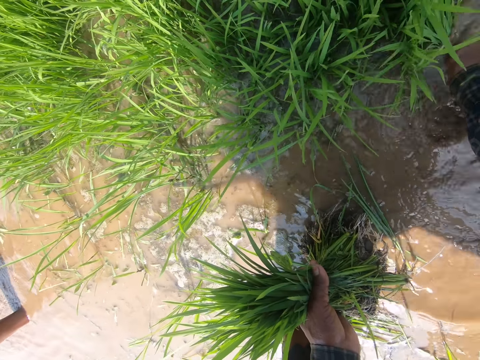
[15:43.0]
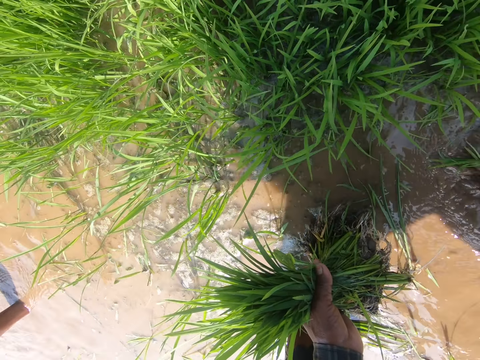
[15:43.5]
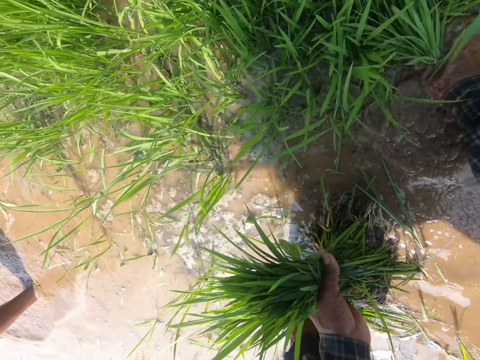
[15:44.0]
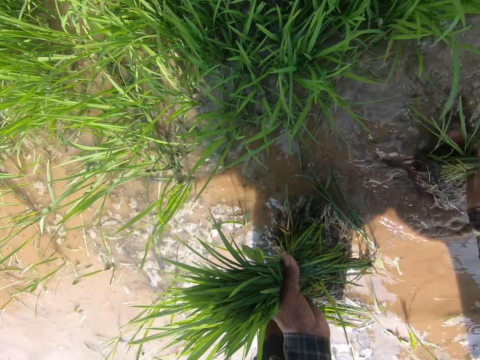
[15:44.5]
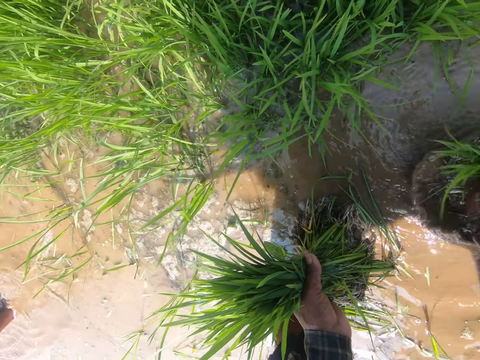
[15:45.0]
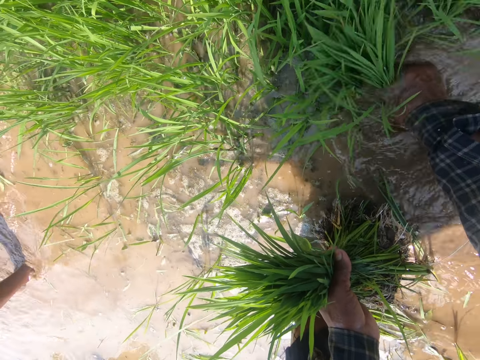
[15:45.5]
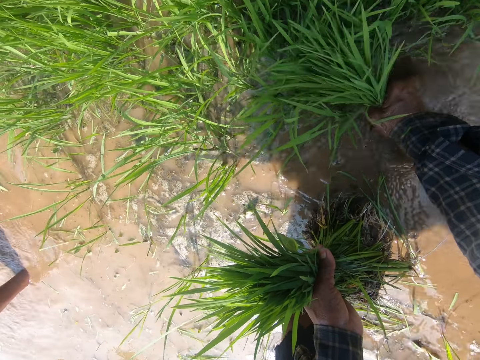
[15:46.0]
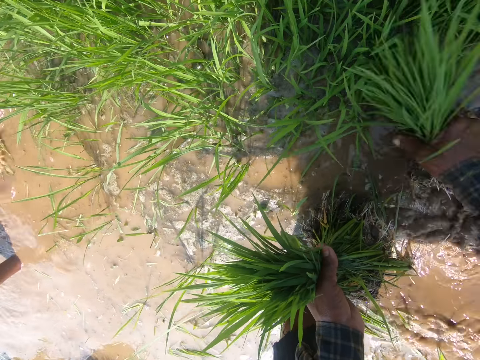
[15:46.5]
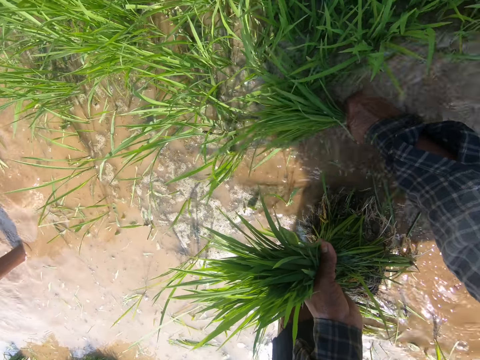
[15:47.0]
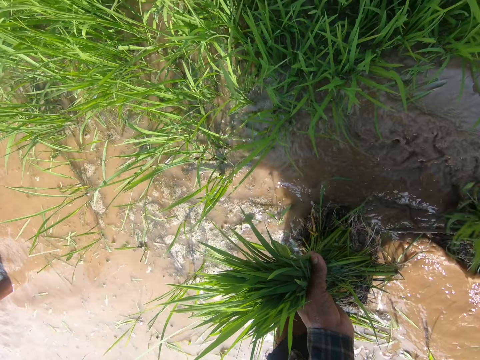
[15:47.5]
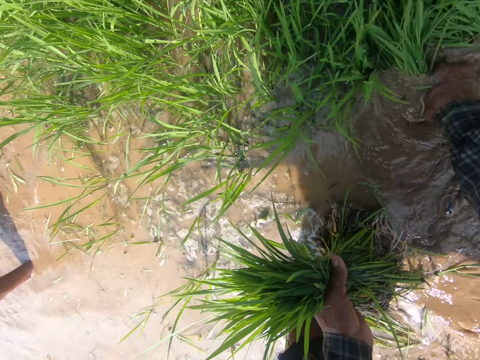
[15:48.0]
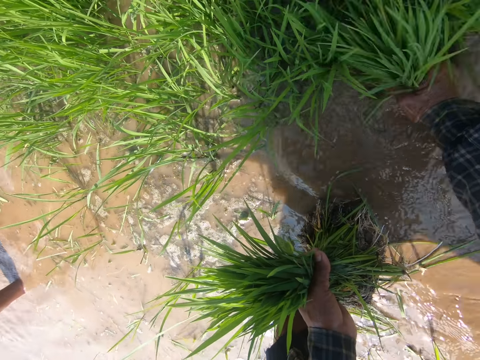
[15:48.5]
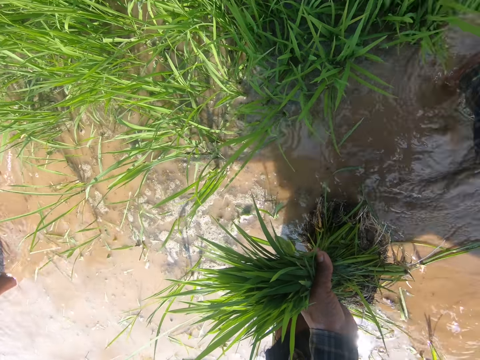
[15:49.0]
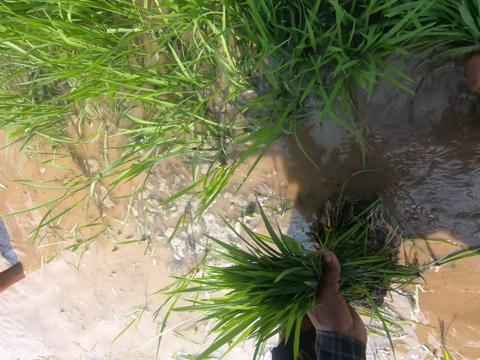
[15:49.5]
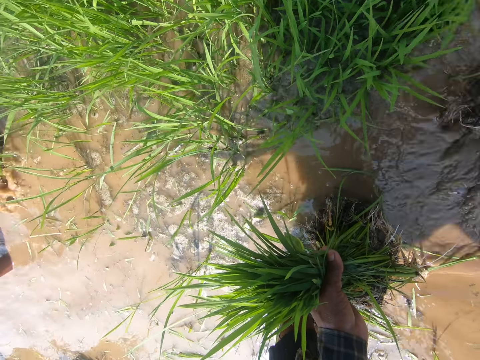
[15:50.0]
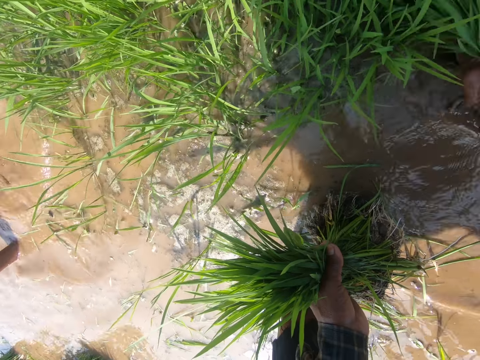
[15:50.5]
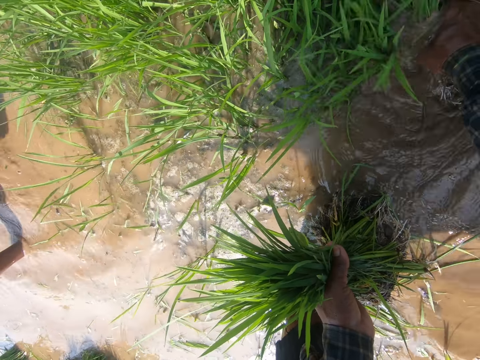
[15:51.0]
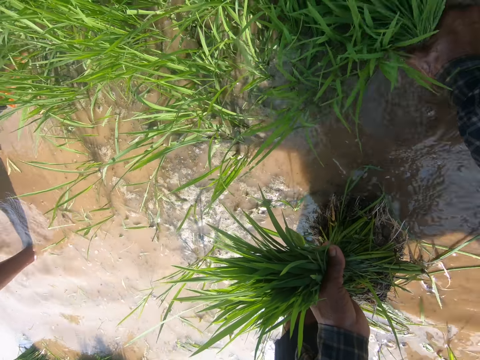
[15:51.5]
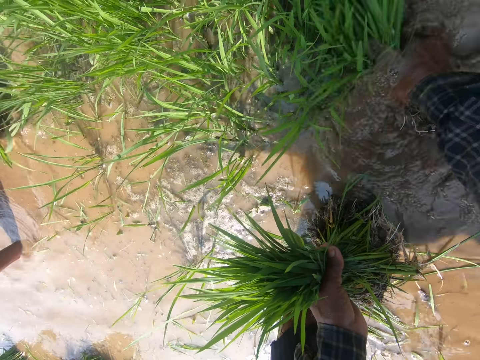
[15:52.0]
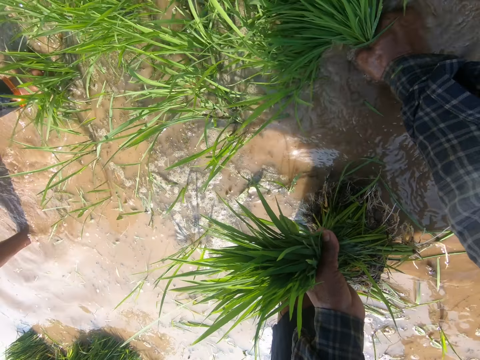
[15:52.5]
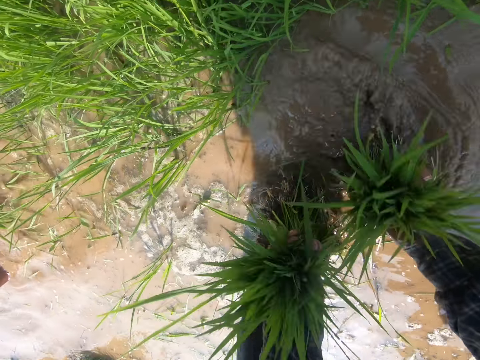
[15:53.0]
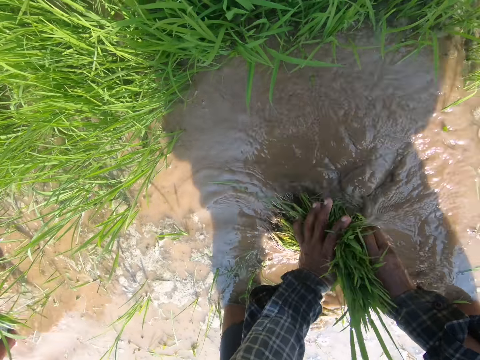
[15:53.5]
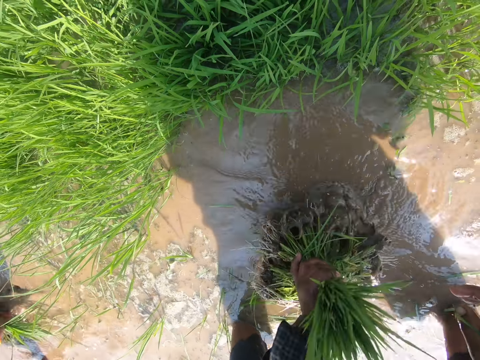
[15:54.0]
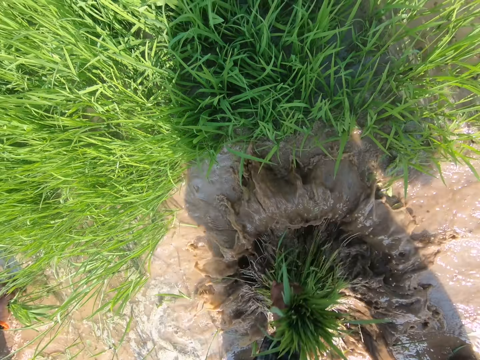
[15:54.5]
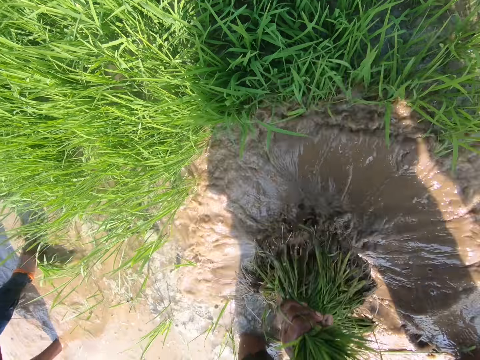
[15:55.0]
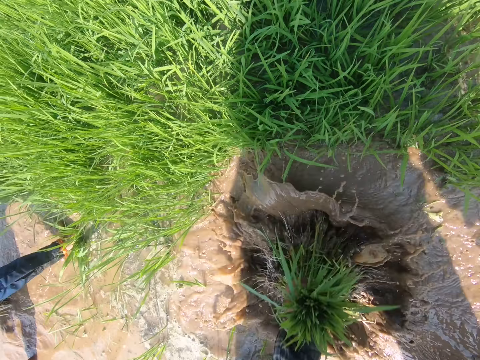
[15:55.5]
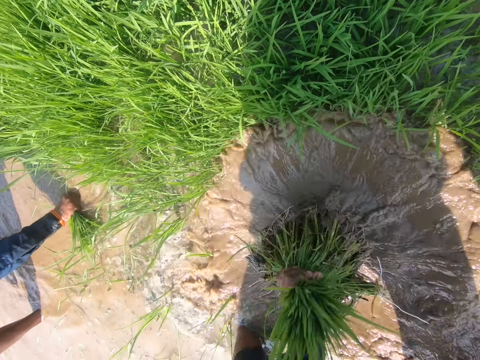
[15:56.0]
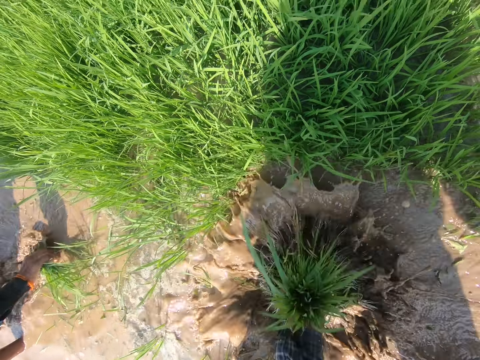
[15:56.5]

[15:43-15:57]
The camera wearer dips the grass in her right hand in the water. She plucks grass from the water with her right hand. She transfers the grass in her right hand to her left hand. She holds the aquatic grass together. She dips the grass in the water. She shakes the aquatic grass in the water.

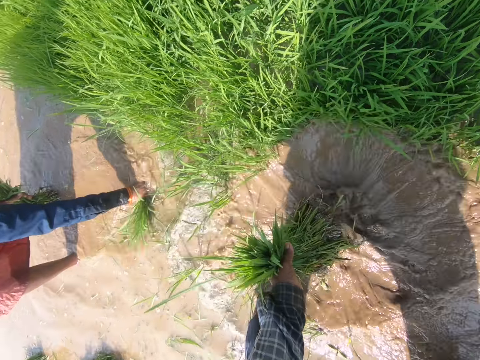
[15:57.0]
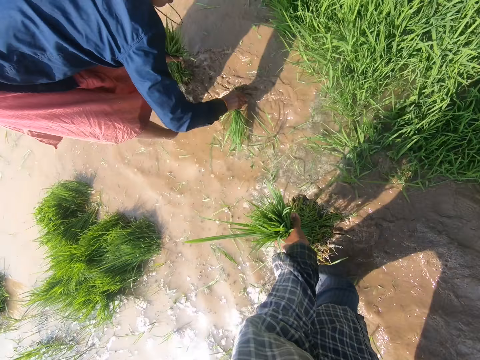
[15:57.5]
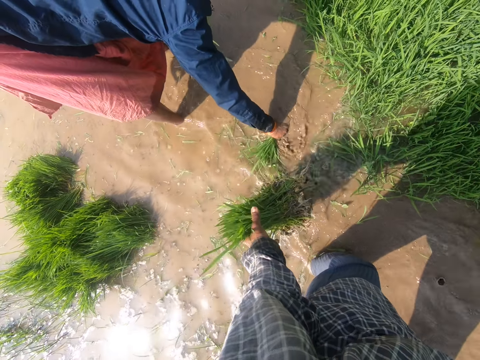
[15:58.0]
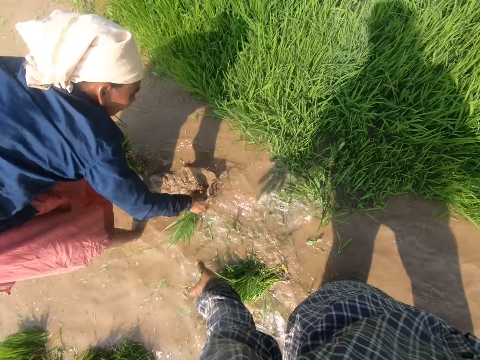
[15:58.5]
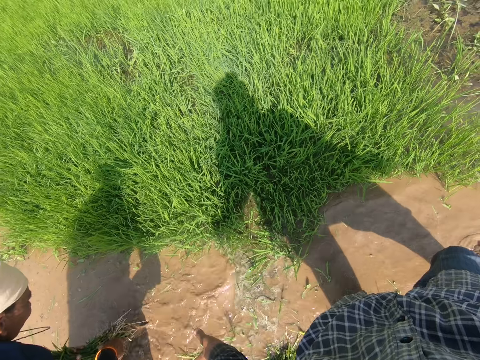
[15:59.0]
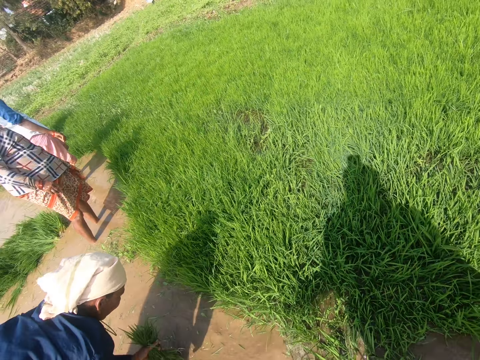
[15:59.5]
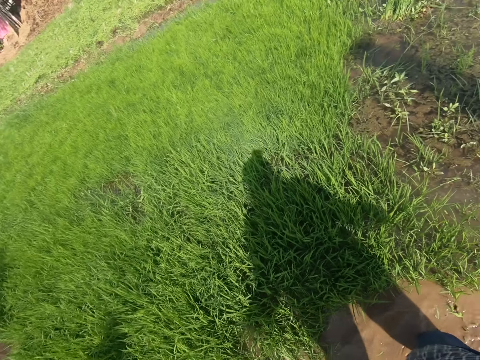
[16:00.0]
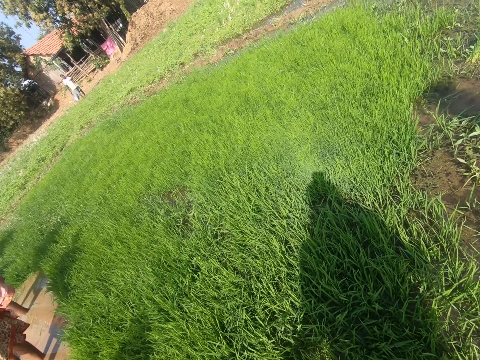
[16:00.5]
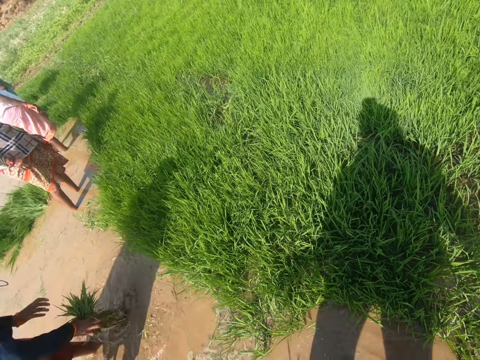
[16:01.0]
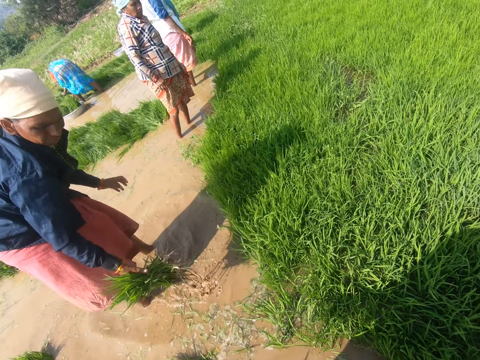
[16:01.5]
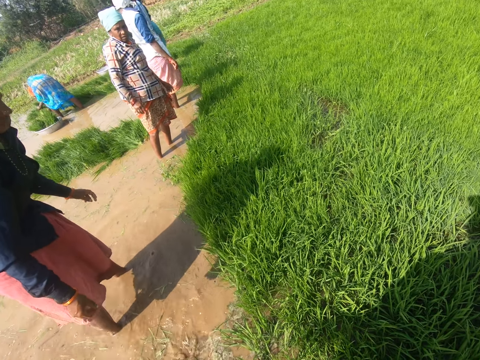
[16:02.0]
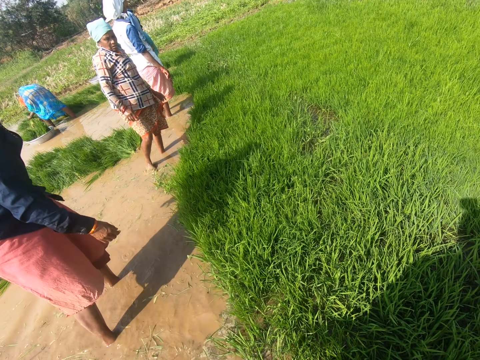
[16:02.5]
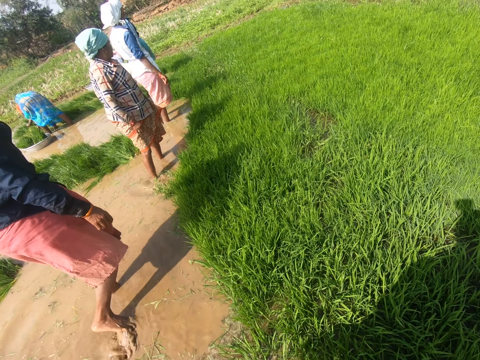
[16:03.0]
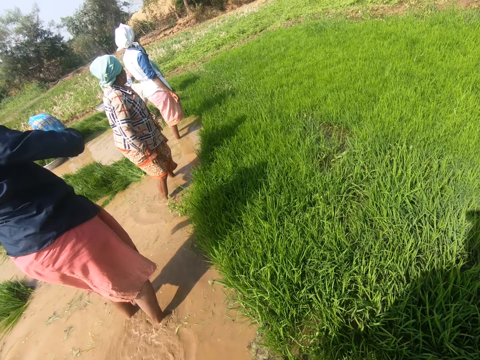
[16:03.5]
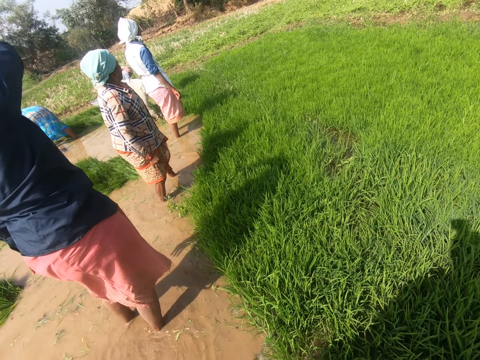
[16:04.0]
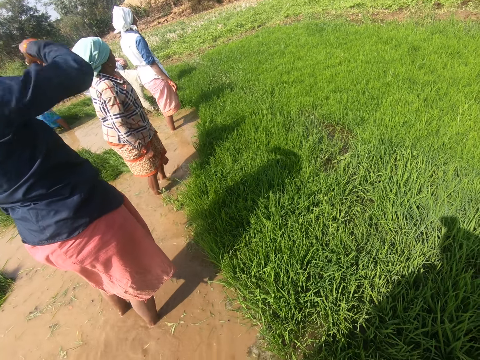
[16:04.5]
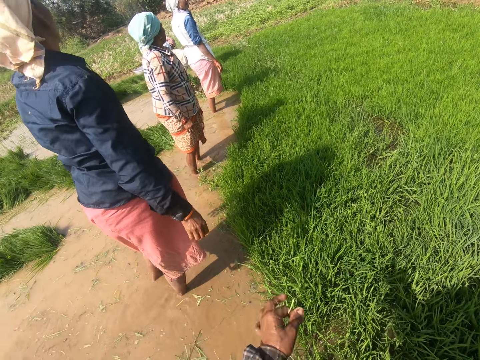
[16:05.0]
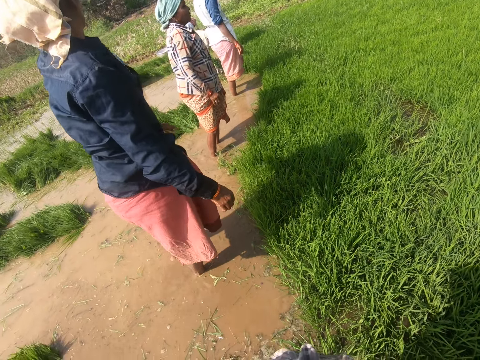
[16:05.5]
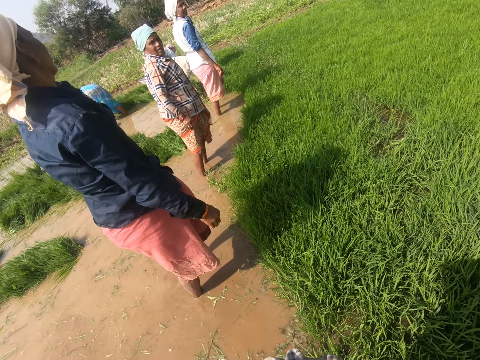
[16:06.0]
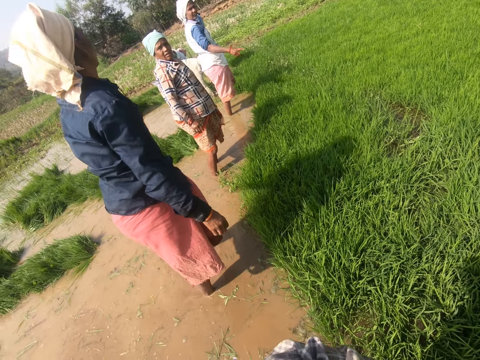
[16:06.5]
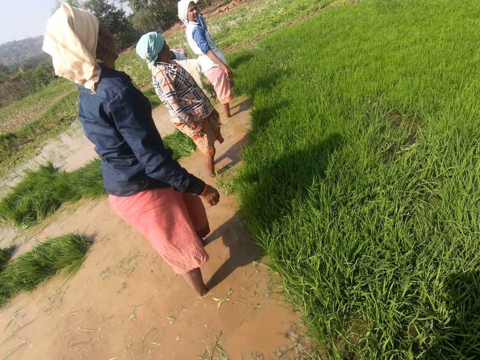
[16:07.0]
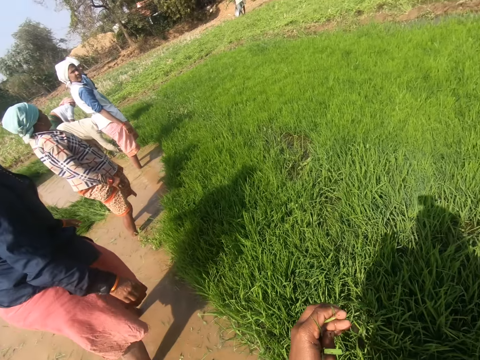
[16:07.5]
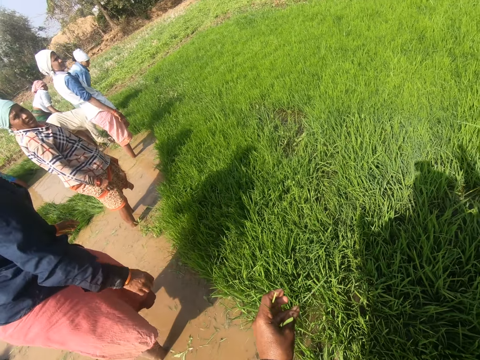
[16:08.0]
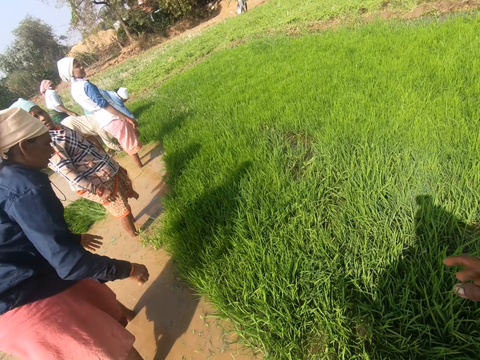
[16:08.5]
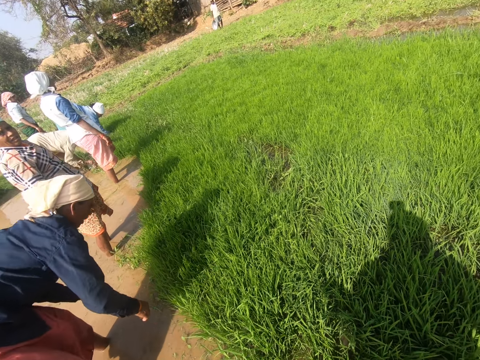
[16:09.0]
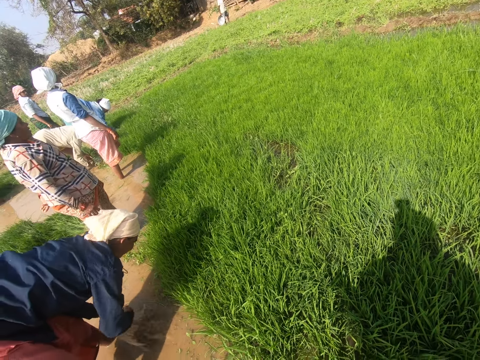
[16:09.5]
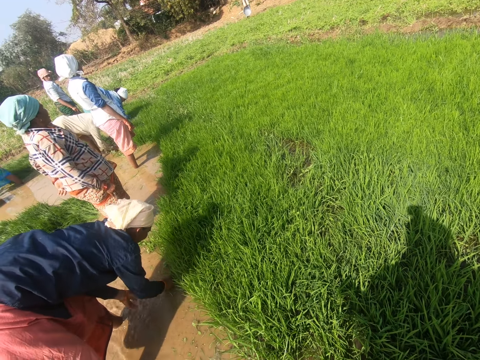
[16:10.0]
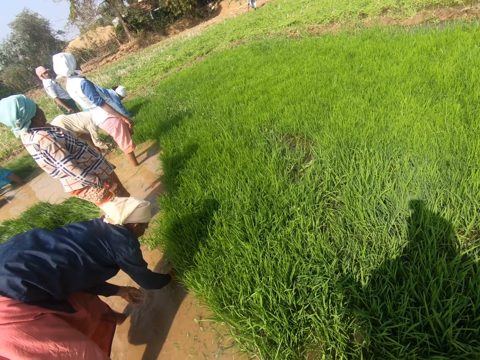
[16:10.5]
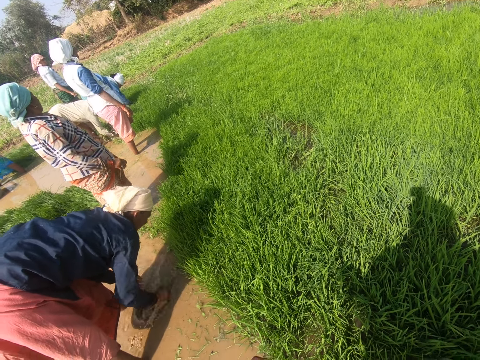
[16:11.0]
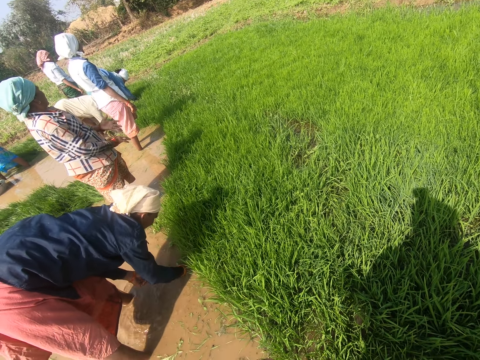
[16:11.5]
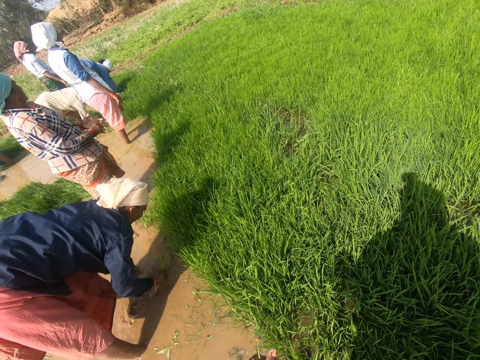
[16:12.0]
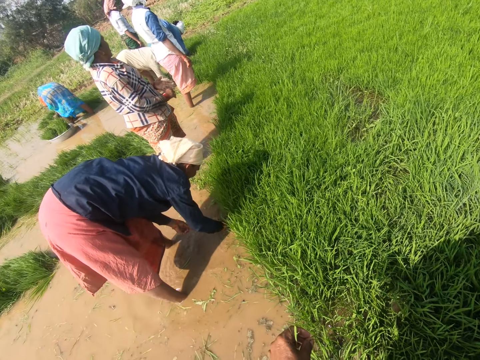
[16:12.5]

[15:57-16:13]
The camera wearer stands up. She sets the grass aside. She stares at the compound. She looks around the field. She interacts with a man. She talks to the man. The man walks away from the pond. The camera wearer stares at the compound.
